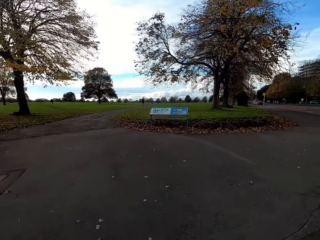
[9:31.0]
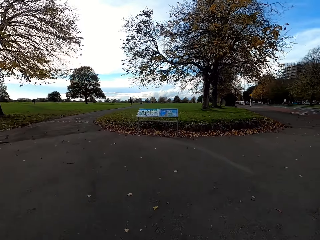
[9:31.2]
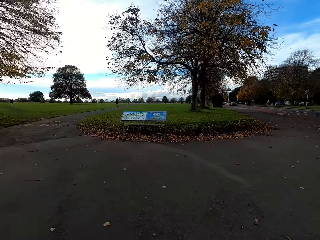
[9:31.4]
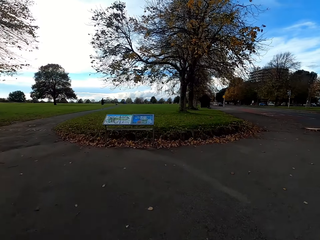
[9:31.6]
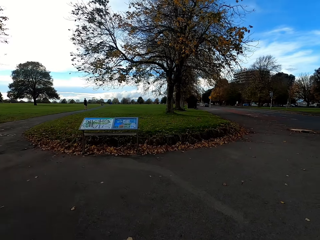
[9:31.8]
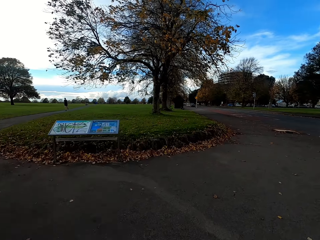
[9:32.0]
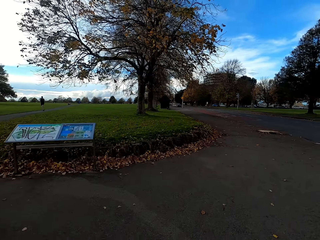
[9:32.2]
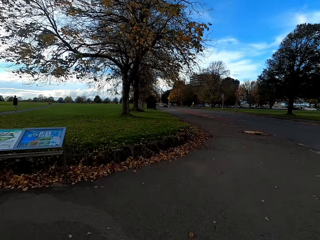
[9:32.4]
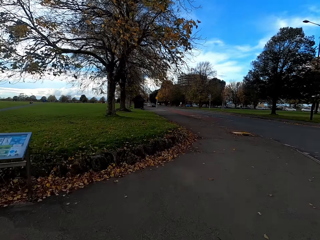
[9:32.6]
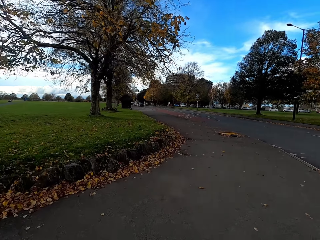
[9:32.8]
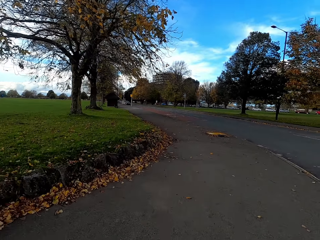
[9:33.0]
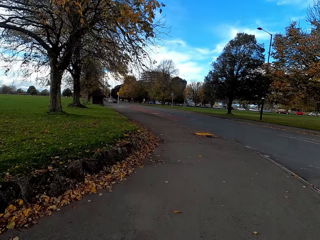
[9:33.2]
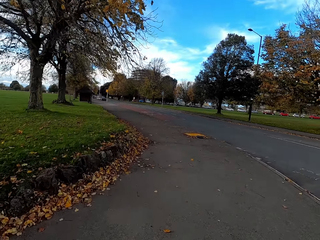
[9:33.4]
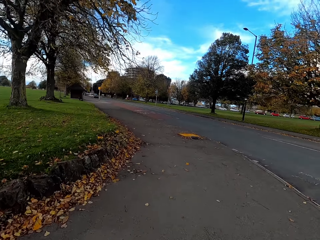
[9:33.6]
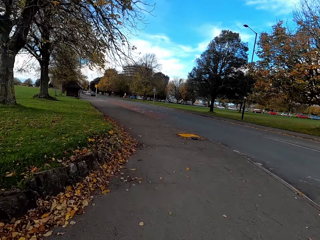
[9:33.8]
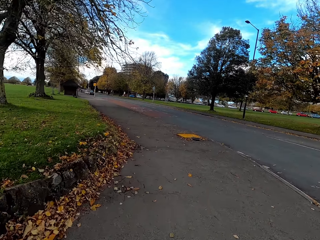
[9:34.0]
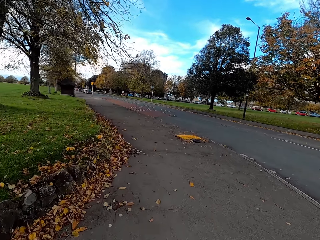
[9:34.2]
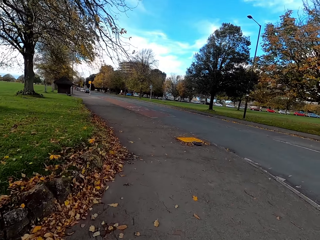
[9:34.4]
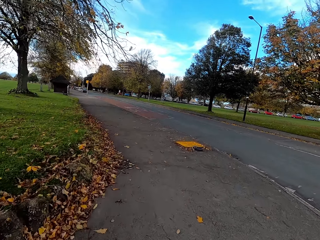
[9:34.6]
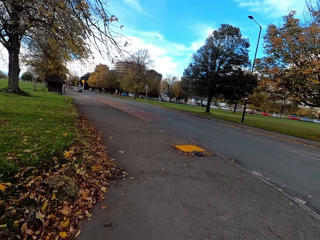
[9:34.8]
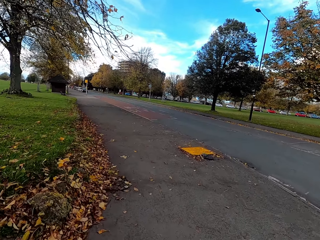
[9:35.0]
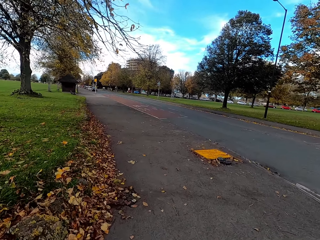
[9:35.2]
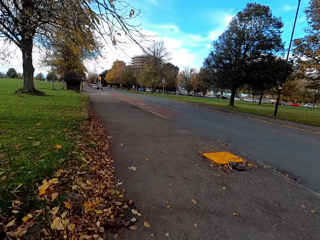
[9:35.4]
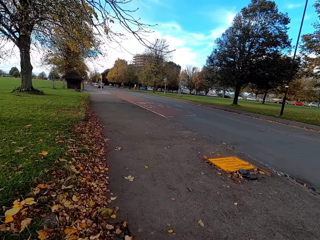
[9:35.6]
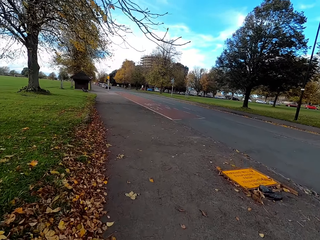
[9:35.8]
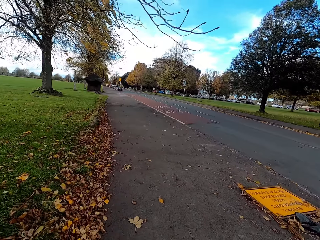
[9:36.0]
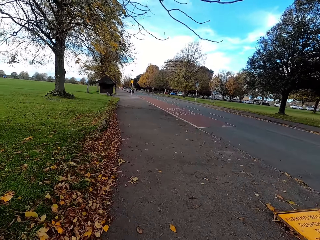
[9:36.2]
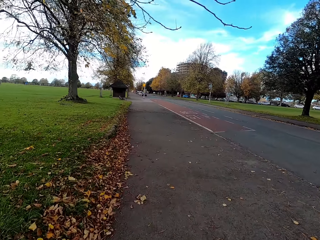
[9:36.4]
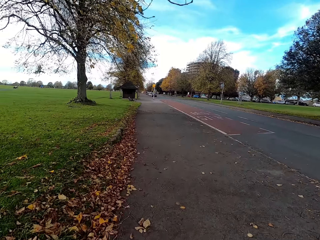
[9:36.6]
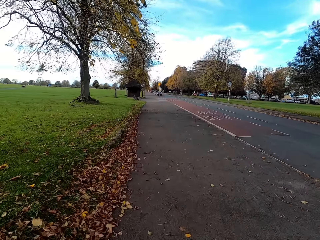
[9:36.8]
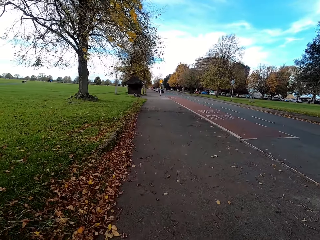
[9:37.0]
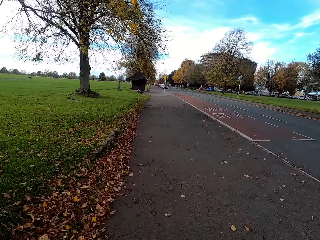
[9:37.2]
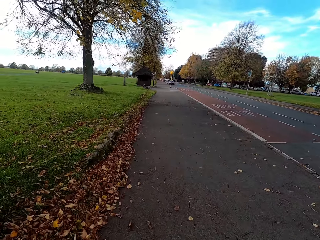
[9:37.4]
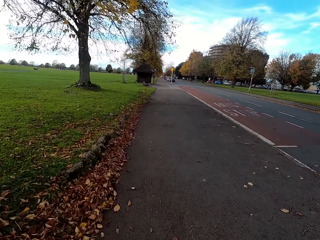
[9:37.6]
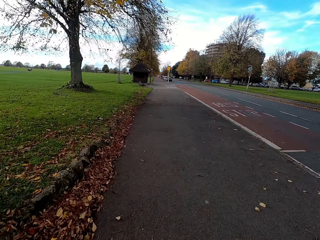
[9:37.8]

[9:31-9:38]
The camera wearer cycles on a walkway with the bicycle.

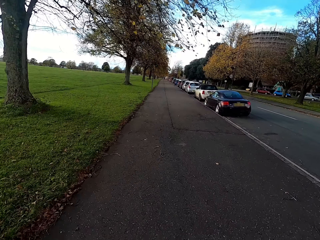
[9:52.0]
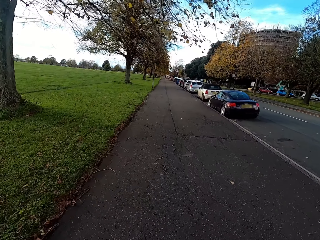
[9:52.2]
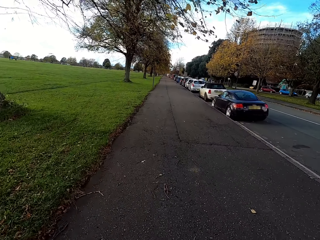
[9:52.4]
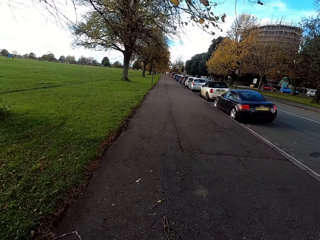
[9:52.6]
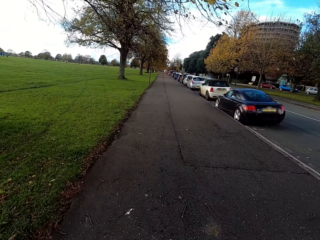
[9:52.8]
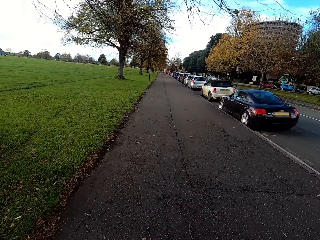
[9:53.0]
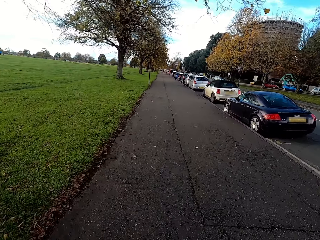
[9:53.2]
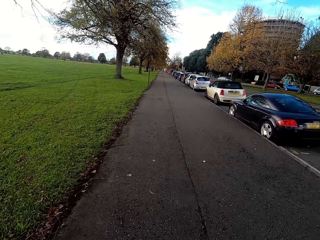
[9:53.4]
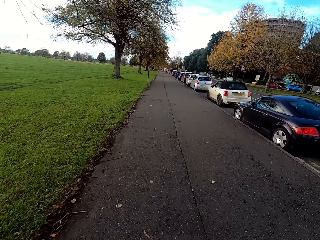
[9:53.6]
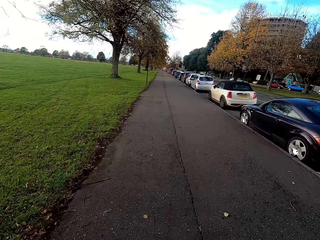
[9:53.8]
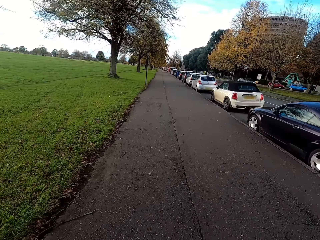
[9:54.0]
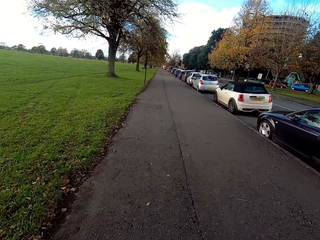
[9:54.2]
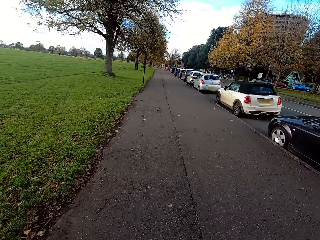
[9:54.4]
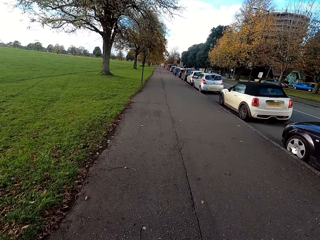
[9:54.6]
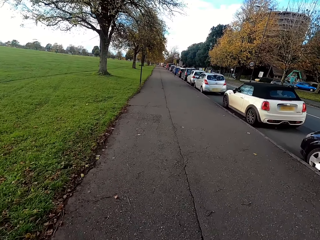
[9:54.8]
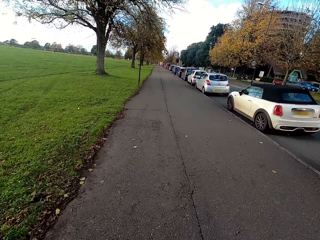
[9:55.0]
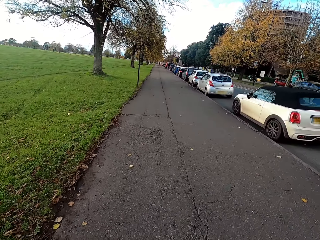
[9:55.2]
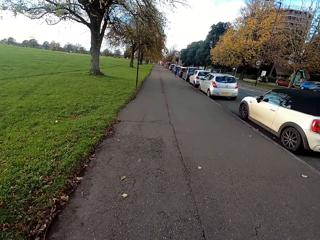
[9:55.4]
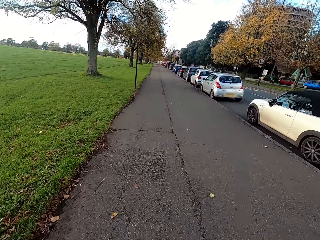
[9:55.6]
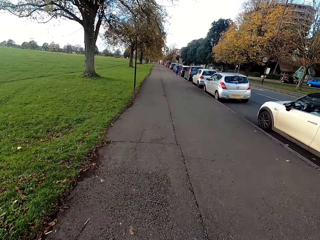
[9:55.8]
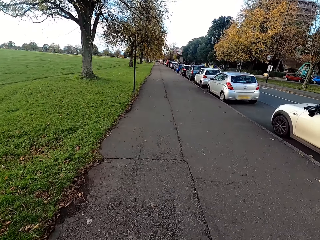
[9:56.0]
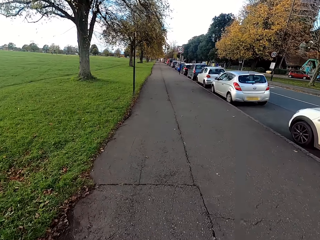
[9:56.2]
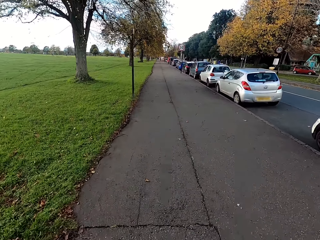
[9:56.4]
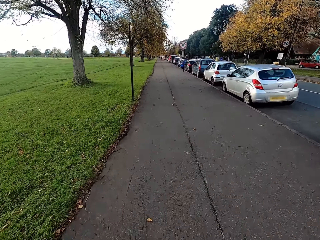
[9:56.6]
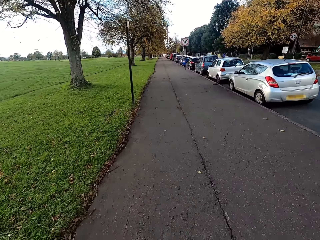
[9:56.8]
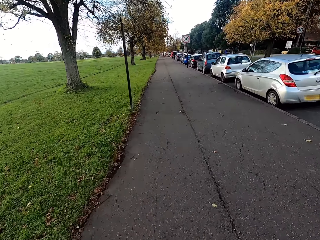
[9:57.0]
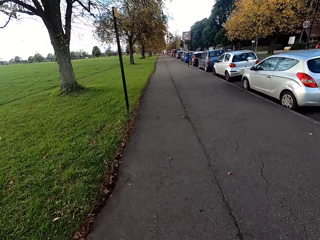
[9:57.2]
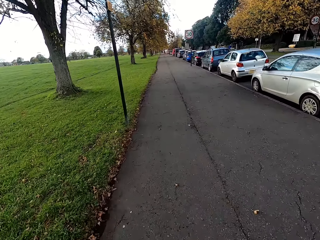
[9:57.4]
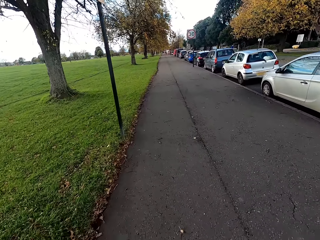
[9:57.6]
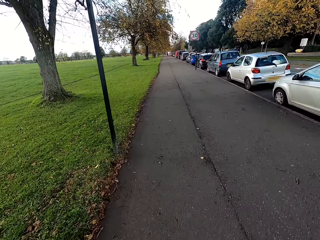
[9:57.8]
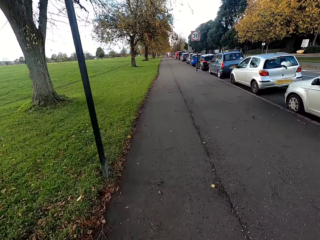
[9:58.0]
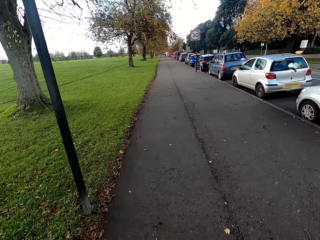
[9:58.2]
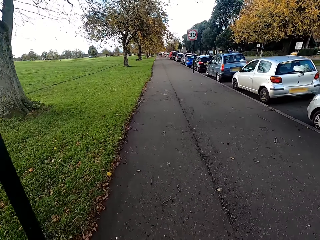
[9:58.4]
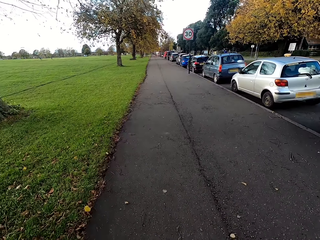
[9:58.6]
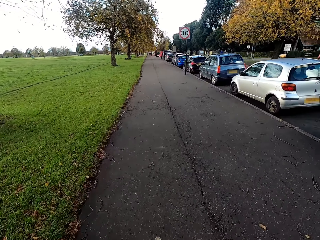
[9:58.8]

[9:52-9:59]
The camera wearer rides past some cars parked on a street with the bicycle.

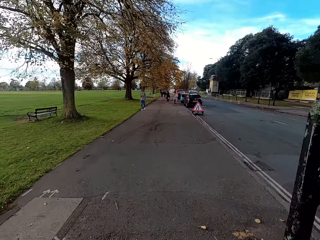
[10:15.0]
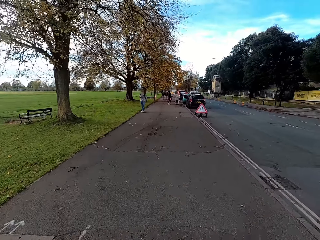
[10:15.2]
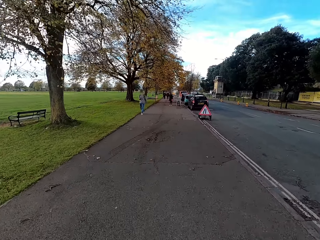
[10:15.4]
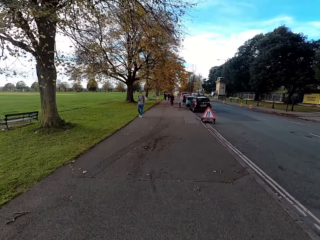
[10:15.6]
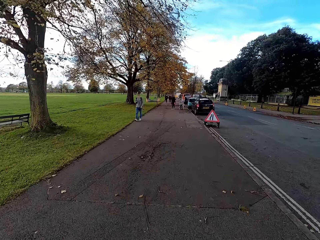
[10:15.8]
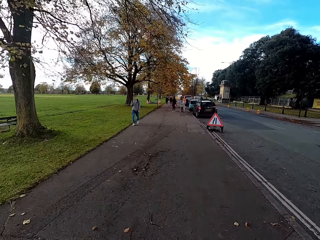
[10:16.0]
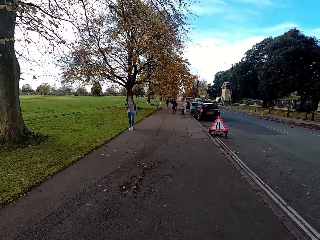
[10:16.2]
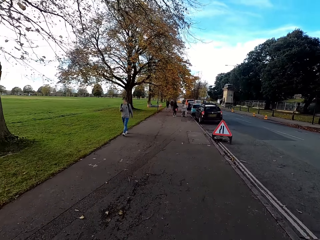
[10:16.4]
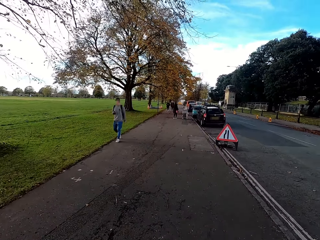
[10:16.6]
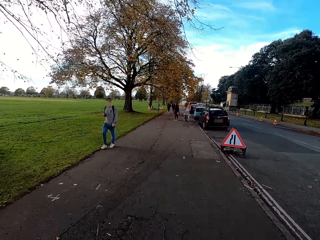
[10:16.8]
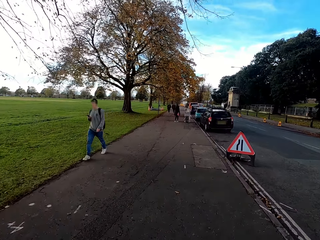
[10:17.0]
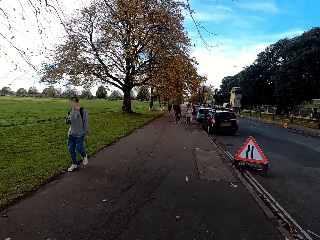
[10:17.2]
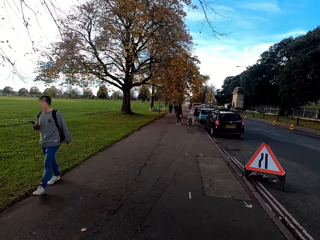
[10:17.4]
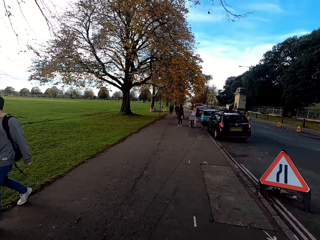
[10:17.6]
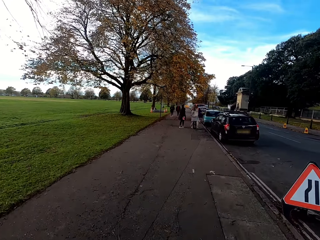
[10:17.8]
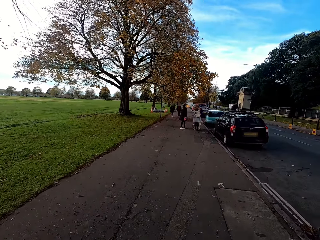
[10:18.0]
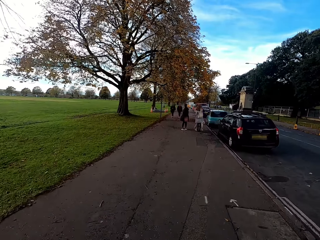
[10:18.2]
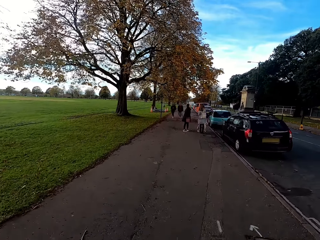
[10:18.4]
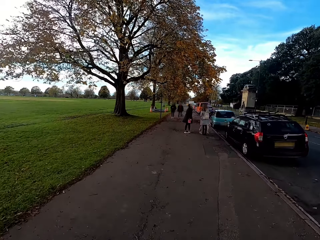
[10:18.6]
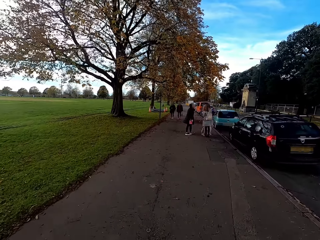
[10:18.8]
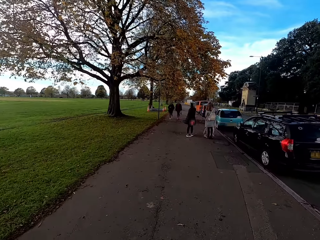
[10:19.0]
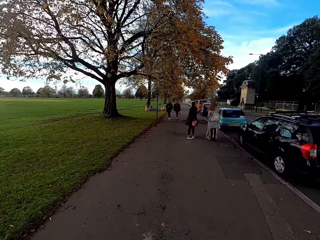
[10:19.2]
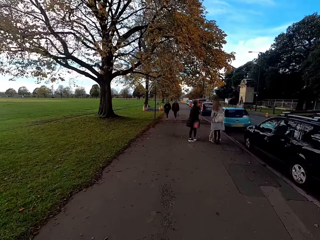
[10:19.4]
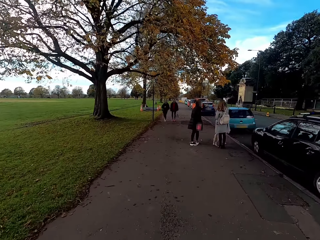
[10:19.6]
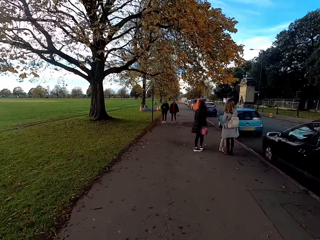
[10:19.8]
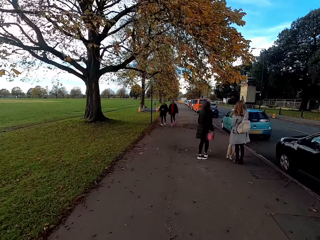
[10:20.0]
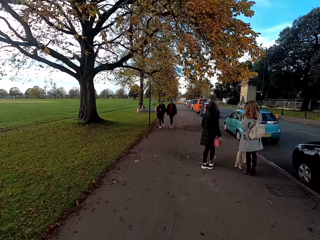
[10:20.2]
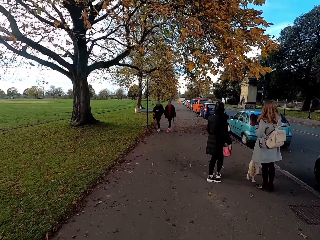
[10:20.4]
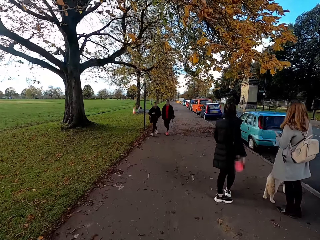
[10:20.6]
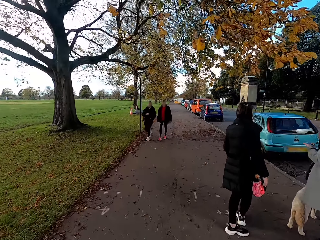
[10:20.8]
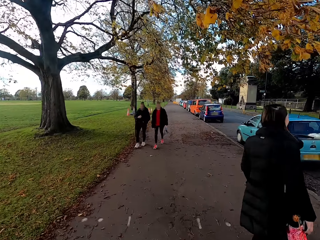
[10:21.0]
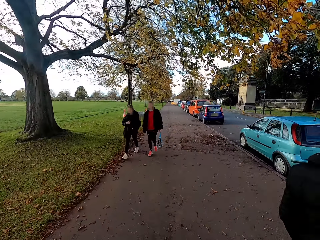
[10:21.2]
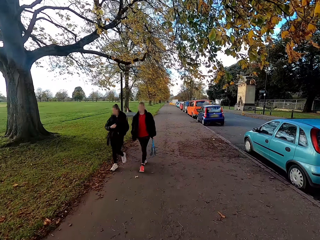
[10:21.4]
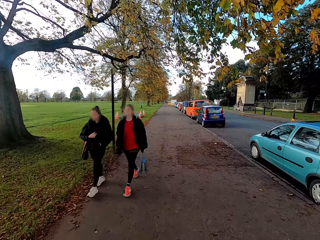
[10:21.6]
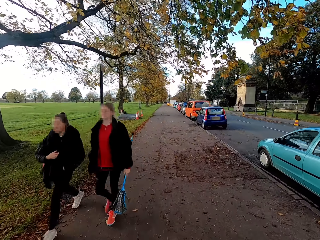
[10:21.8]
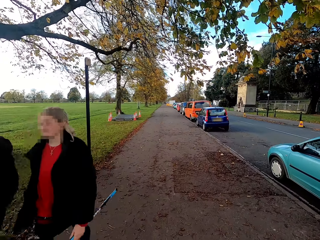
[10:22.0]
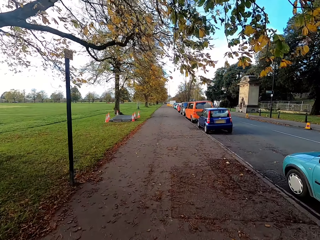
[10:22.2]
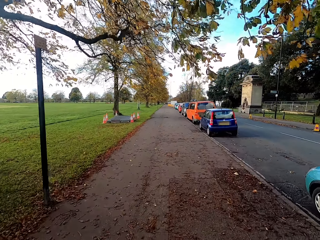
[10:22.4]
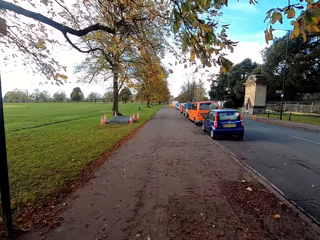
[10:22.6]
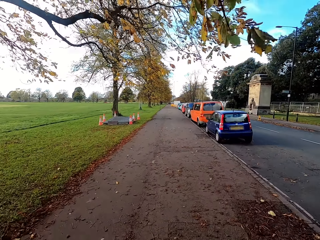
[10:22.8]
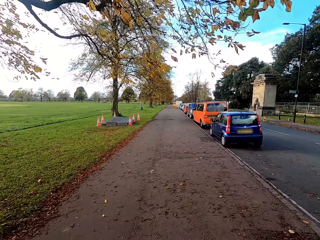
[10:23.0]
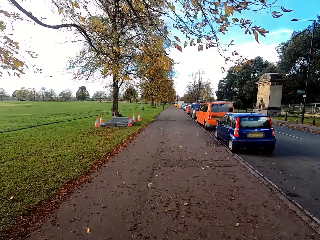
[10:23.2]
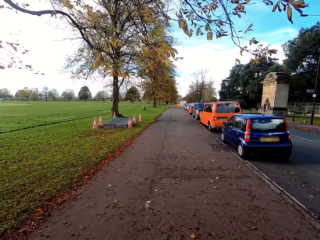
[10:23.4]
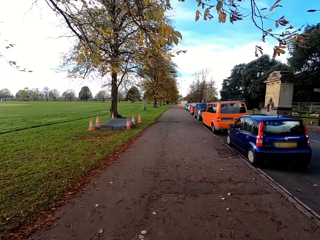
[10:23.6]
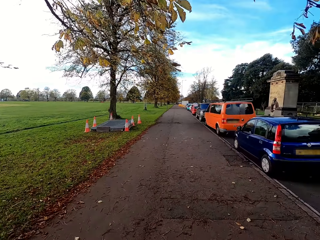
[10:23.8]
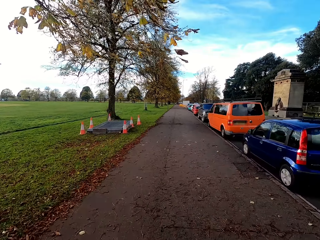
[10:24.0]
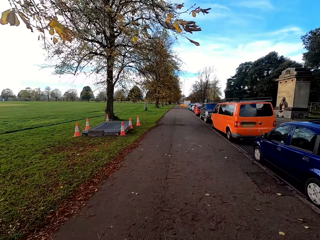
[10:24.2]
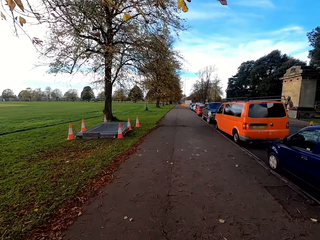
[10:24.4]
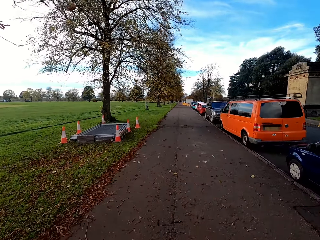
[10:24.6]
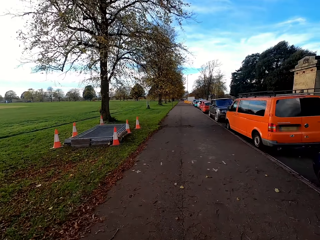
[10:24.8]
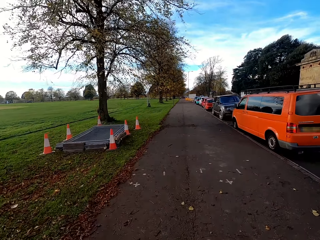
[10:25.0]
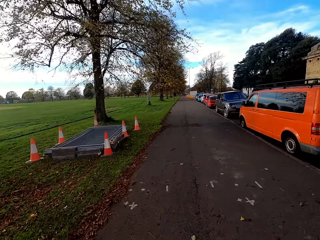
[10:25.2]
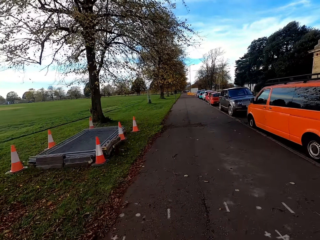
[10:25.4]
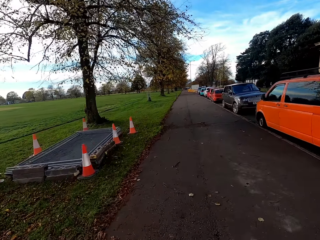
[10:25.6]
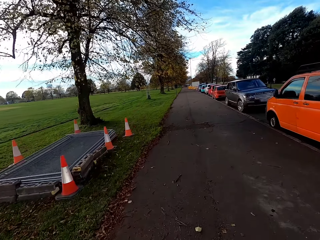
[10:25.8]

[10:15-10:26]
The camera wearer rides past a man with the bicycle. They ride past a woman and another woman standing with a dog with the bicycle. They ride past another woman and another woman with the bicycle.
